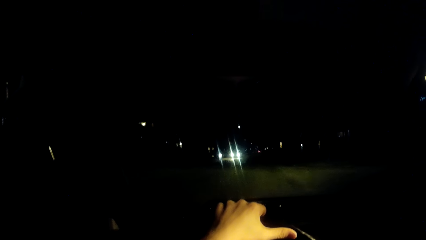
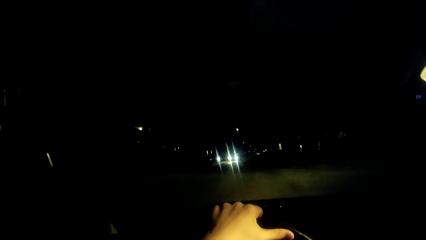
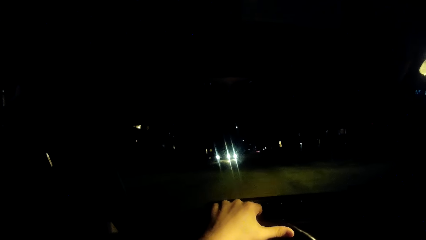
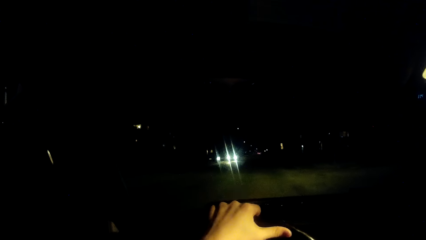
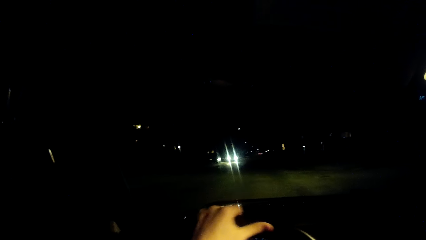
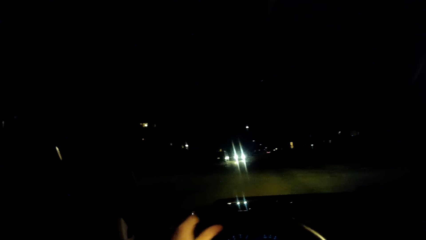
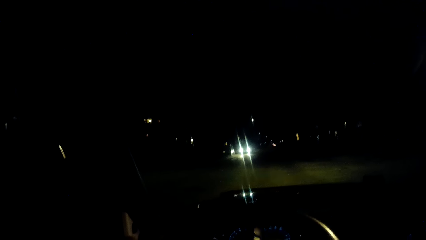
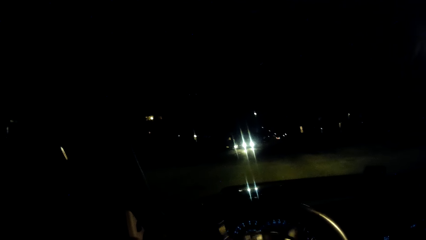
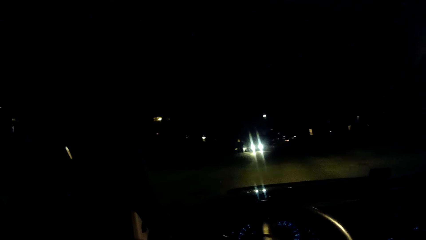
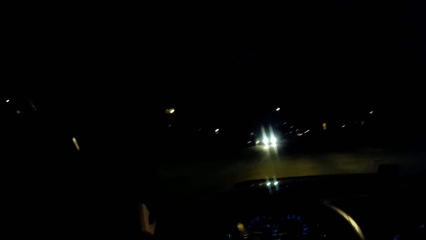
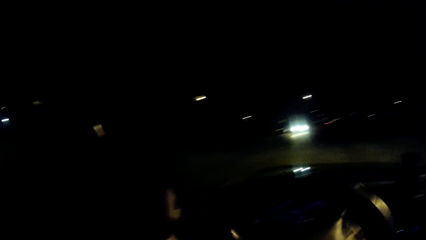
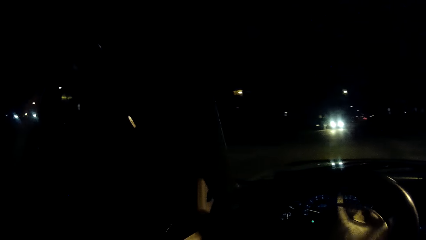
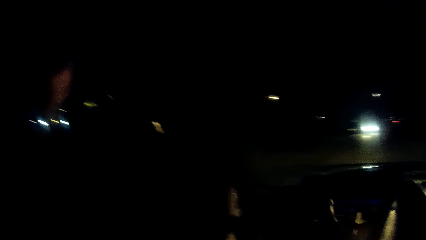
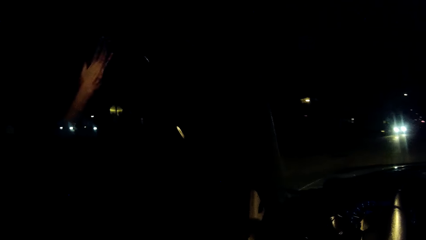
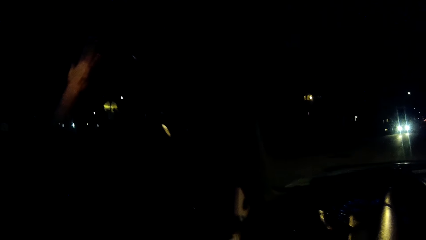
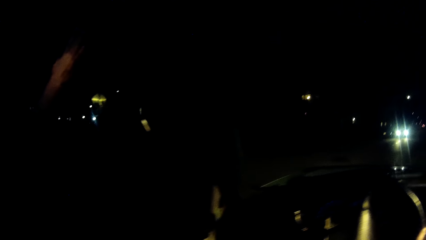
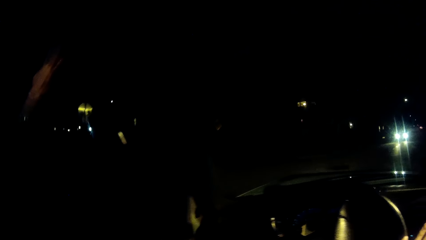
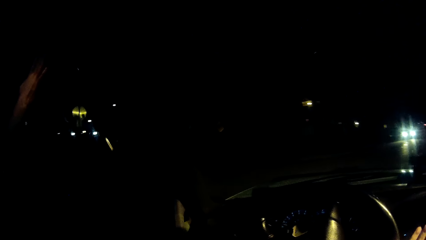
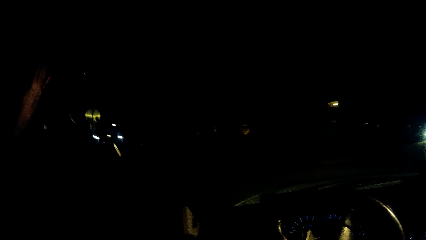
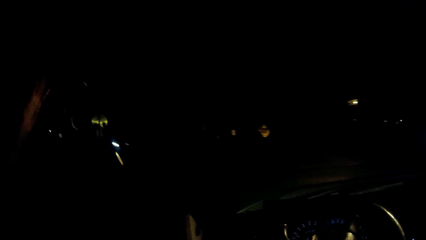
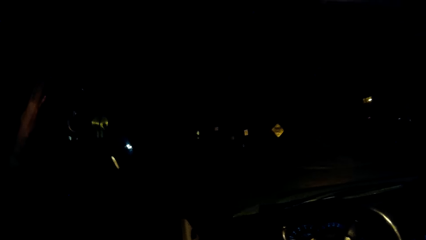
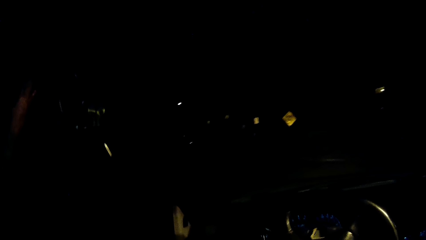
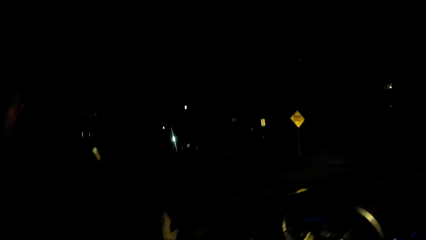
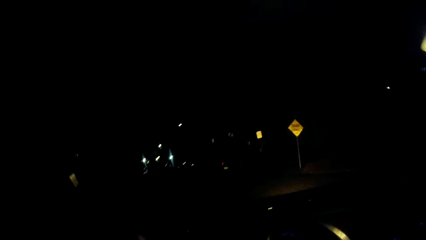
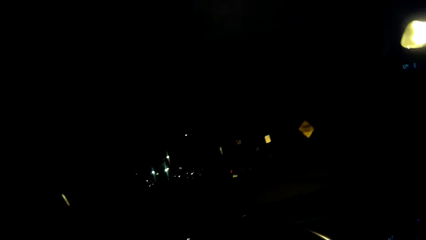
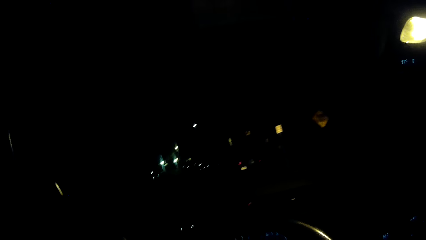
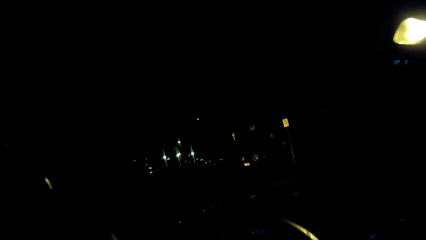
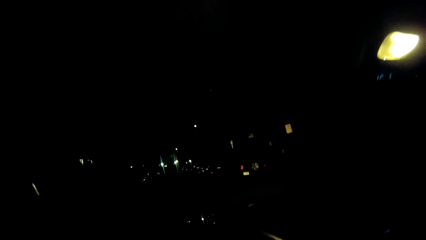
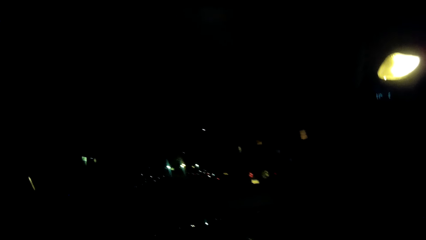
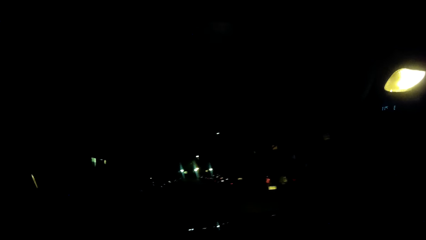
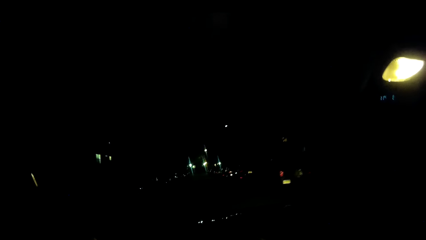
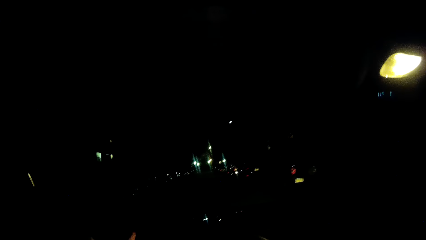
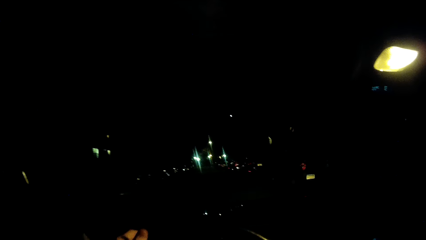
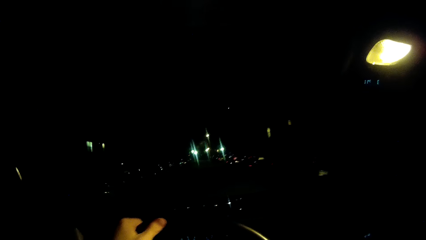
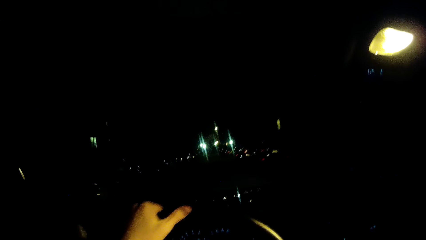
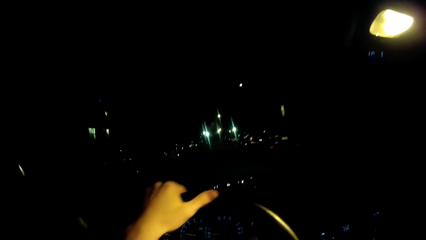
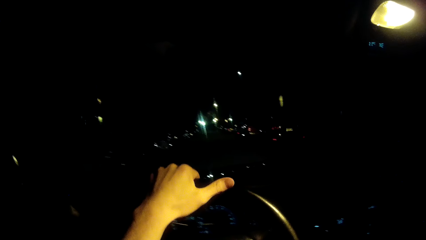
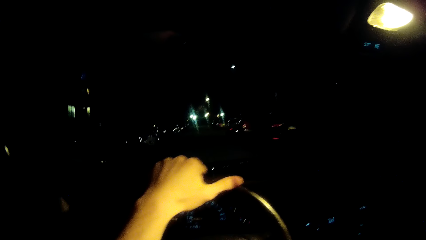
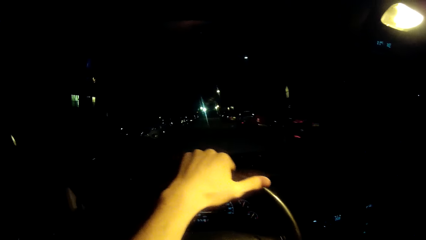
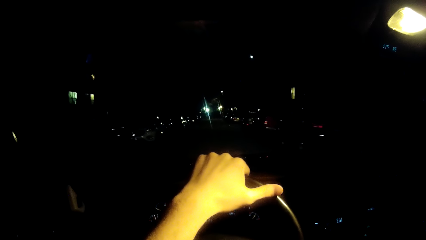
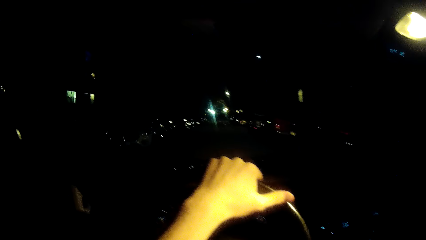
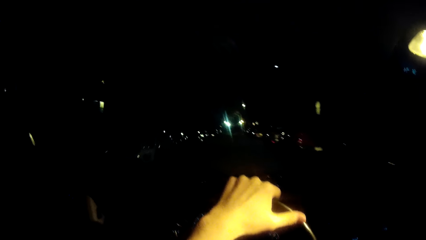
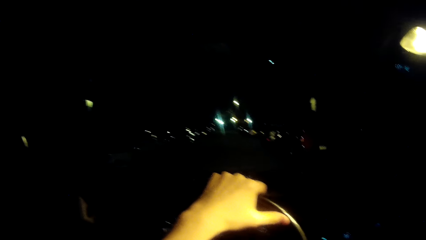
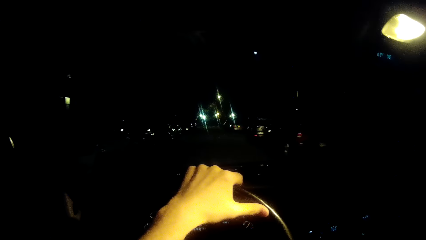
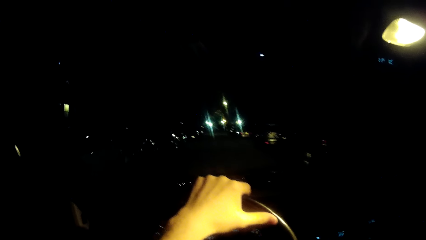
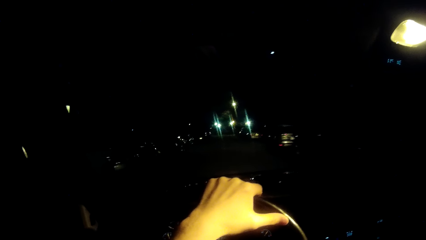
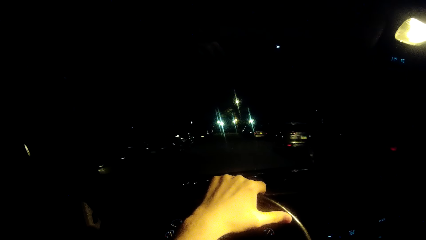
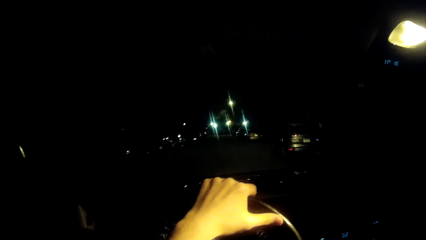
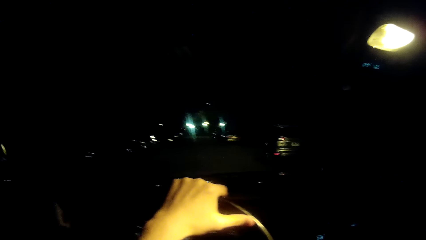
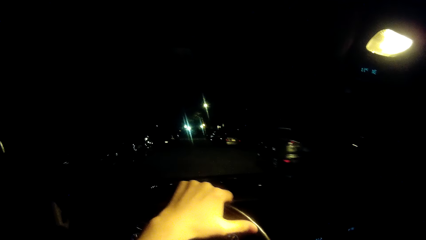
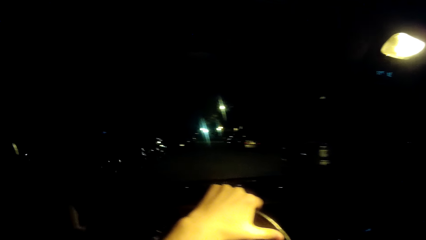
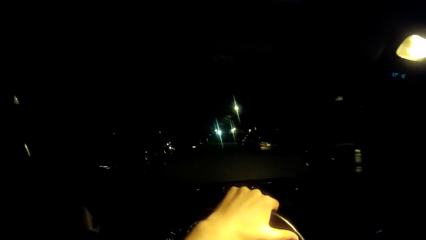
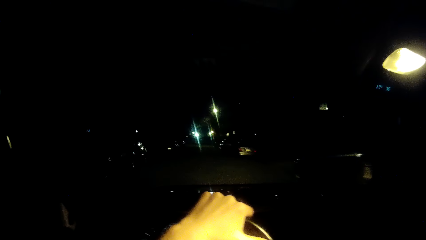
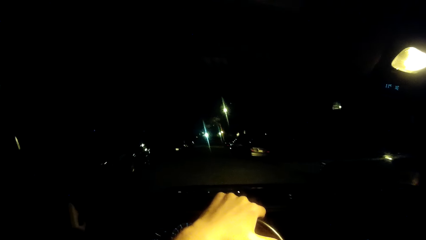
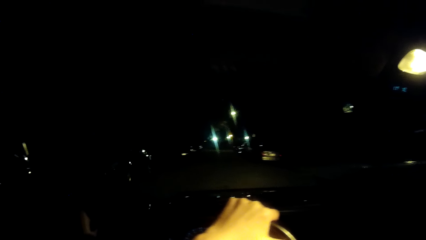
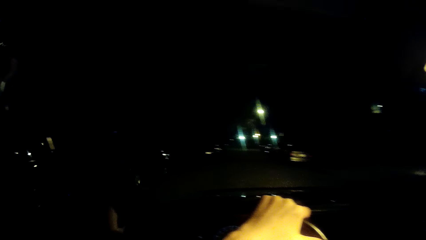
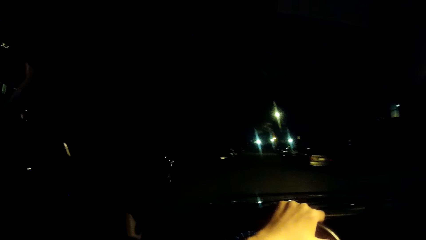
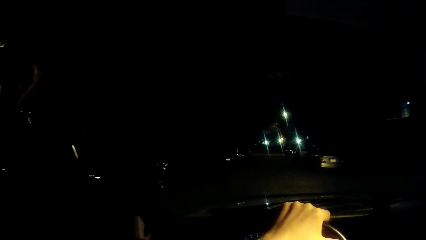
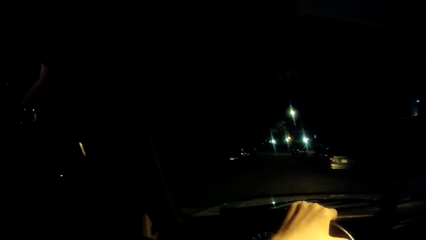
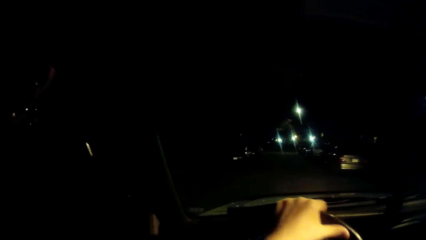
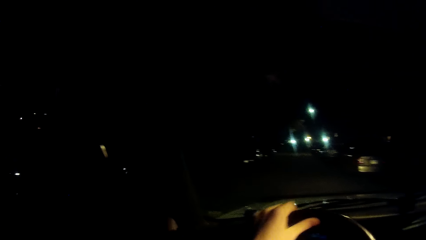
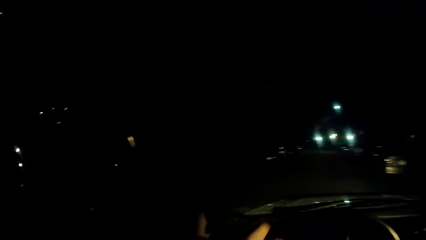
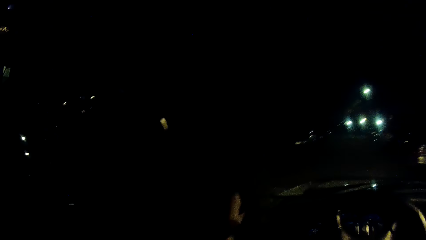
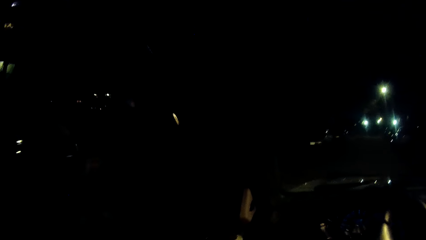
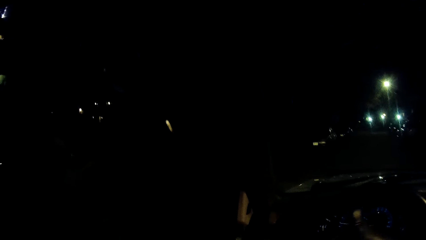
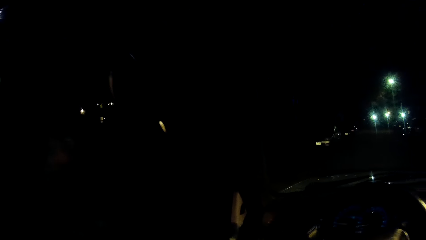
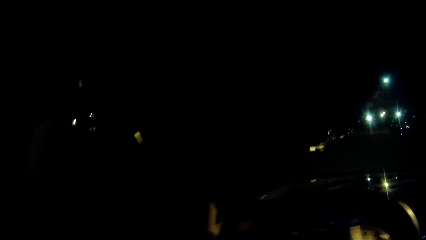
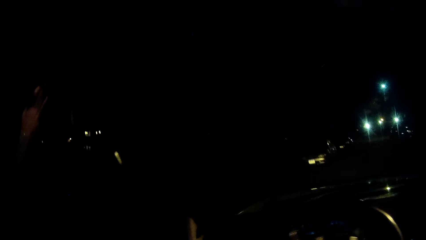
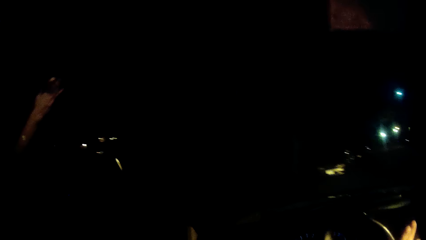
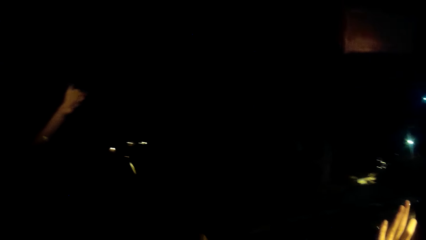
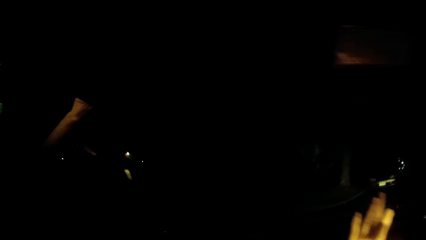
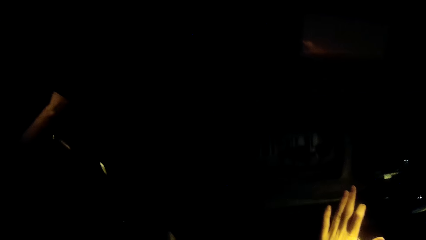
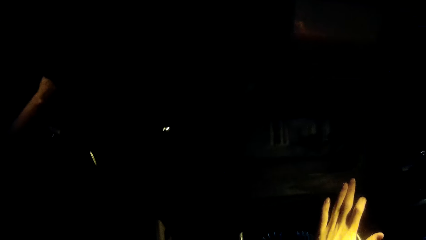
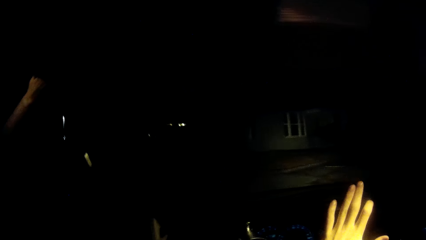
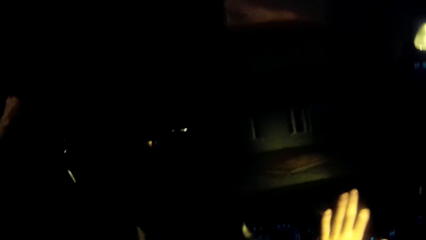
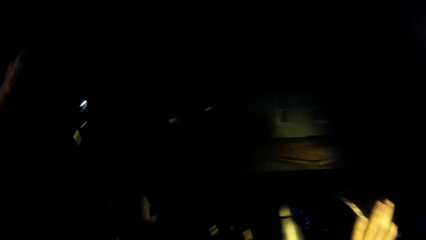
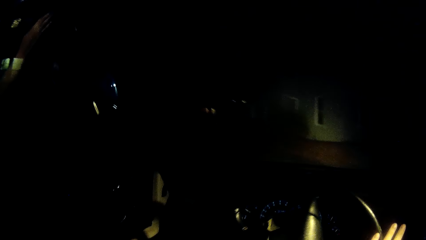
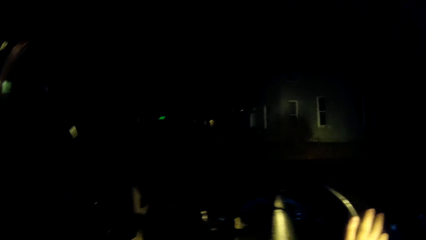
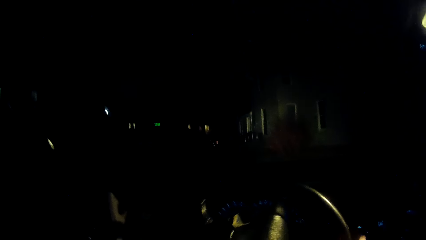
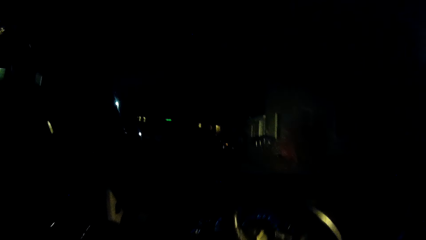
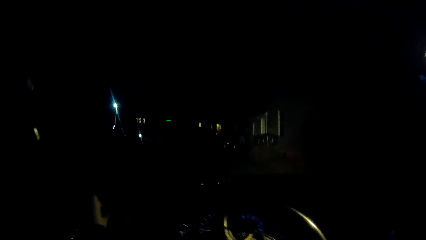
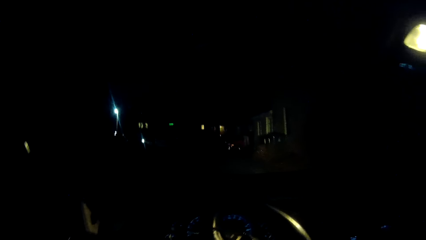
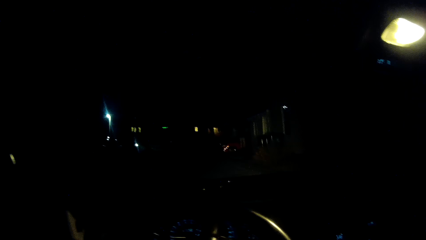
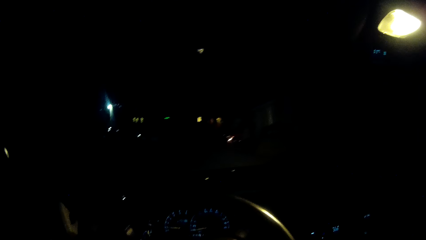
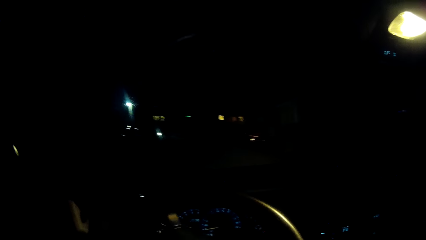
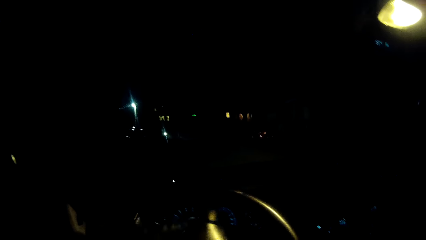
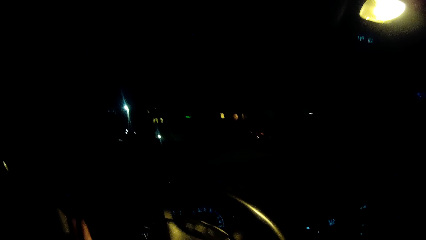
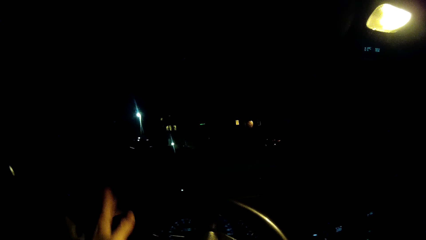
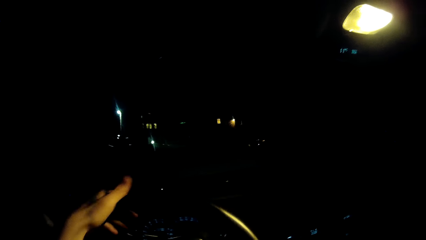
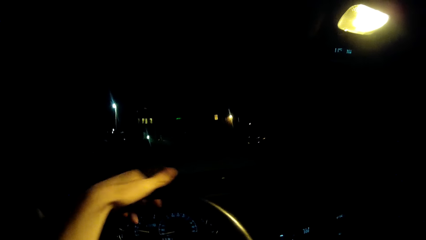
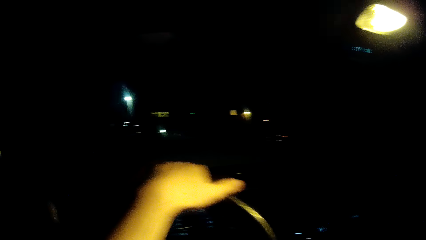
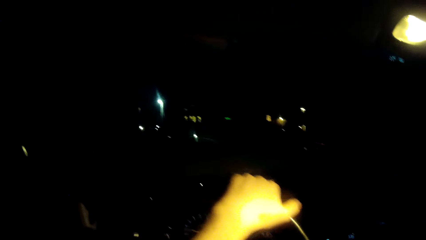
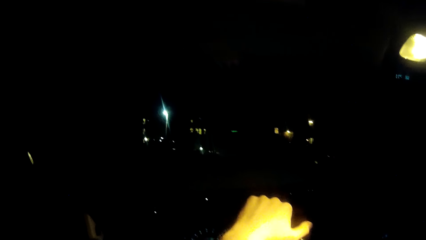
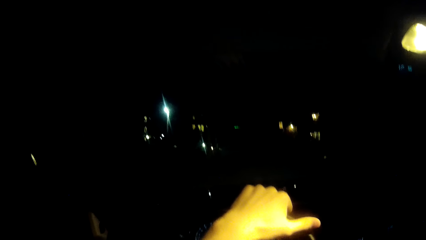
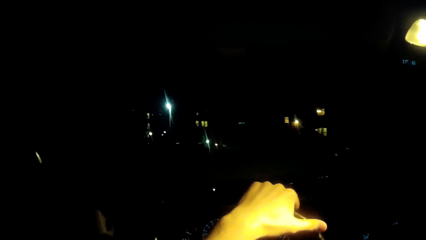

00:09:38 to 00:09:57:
The camera wearer turns the car steering with his left hand. He turns the car. He drives the car. He turns the car steering with his left hand. He turns the car. He drives the car.
